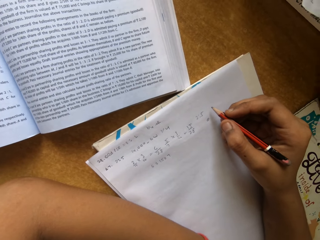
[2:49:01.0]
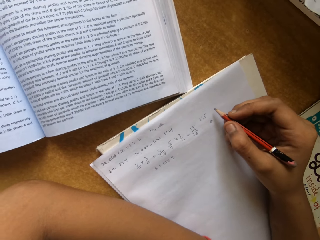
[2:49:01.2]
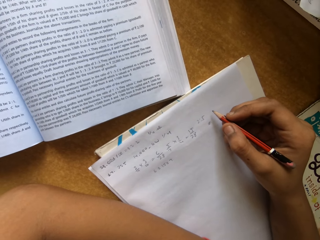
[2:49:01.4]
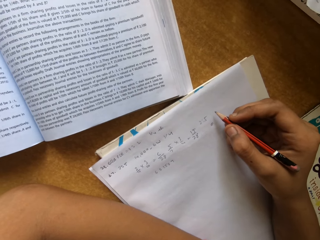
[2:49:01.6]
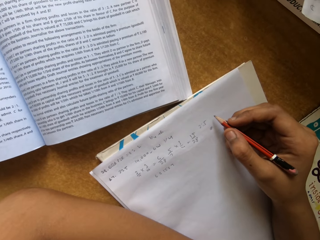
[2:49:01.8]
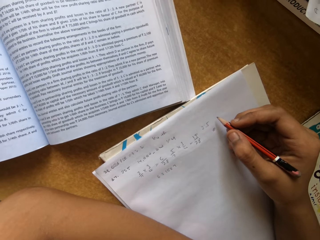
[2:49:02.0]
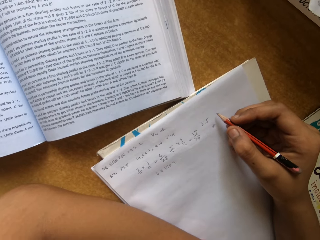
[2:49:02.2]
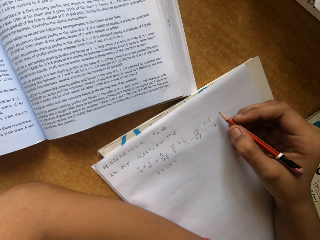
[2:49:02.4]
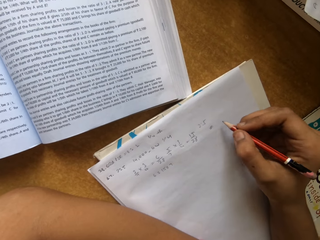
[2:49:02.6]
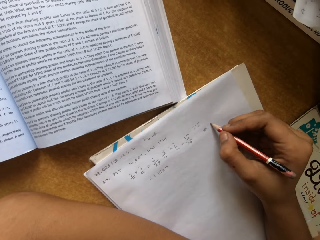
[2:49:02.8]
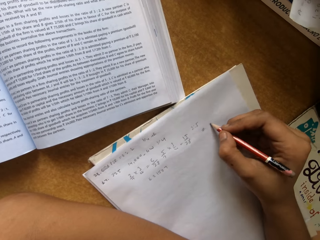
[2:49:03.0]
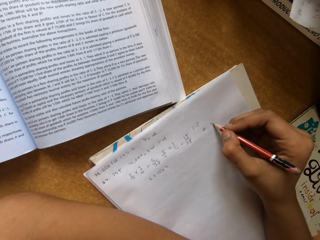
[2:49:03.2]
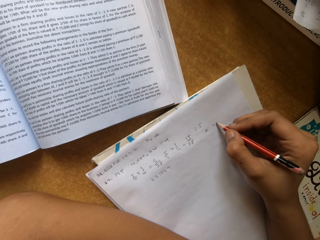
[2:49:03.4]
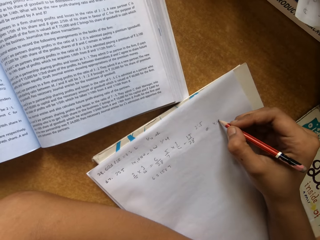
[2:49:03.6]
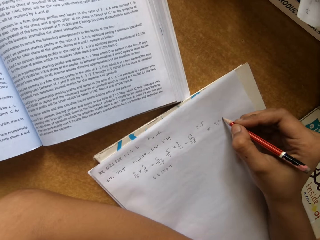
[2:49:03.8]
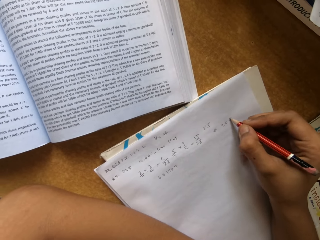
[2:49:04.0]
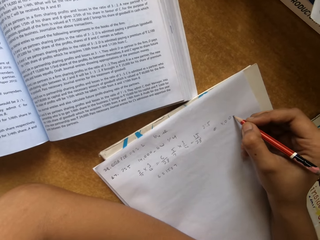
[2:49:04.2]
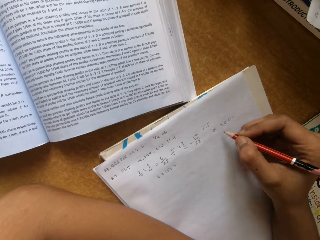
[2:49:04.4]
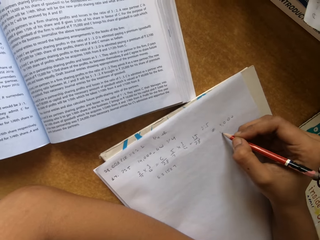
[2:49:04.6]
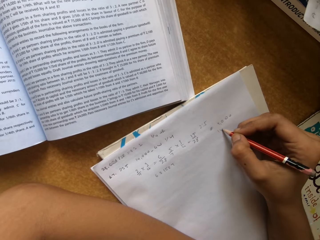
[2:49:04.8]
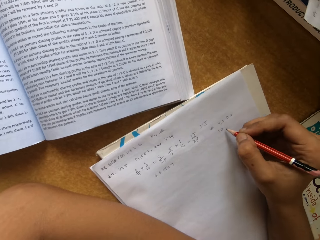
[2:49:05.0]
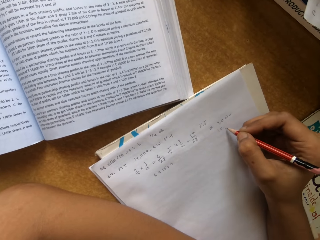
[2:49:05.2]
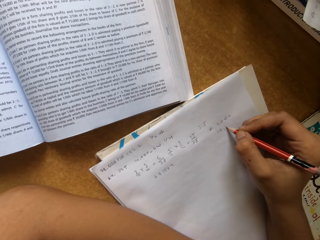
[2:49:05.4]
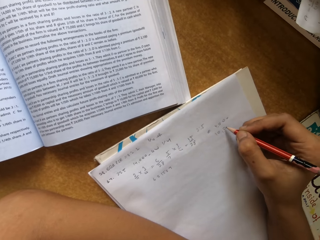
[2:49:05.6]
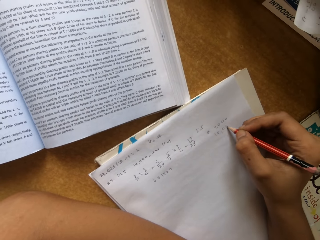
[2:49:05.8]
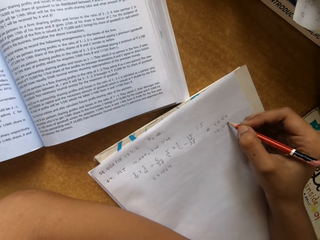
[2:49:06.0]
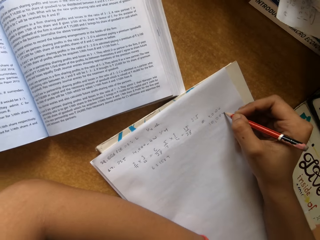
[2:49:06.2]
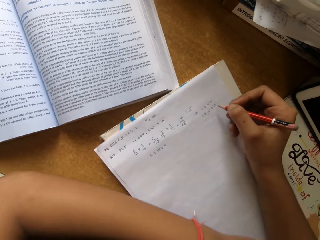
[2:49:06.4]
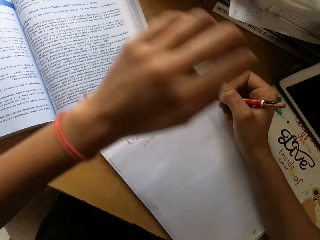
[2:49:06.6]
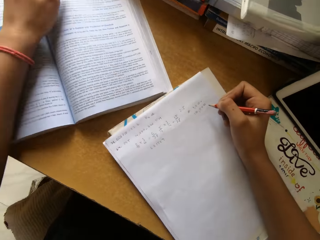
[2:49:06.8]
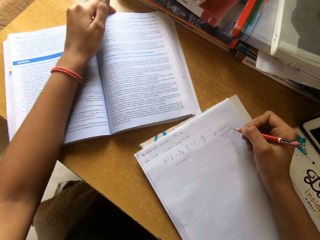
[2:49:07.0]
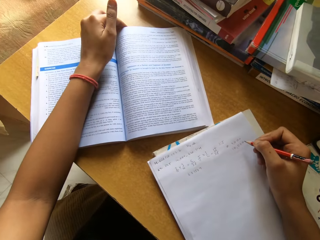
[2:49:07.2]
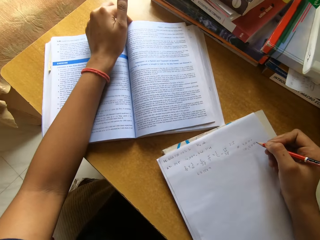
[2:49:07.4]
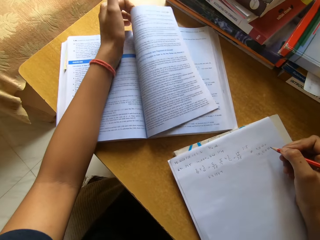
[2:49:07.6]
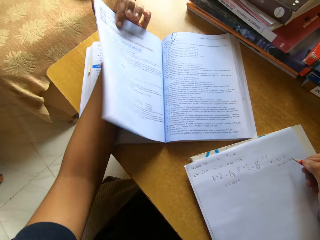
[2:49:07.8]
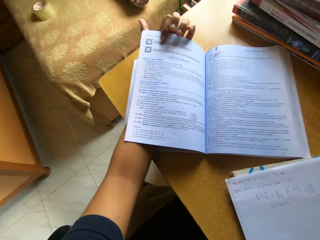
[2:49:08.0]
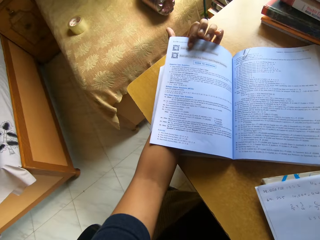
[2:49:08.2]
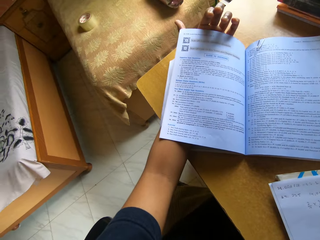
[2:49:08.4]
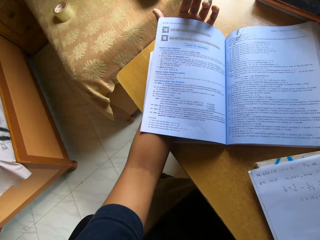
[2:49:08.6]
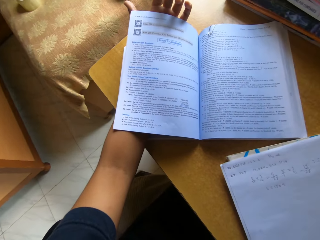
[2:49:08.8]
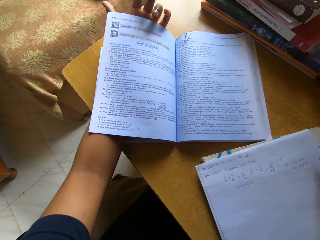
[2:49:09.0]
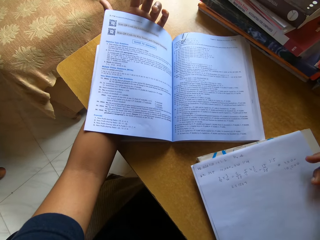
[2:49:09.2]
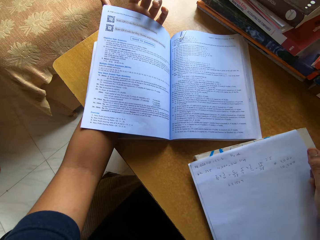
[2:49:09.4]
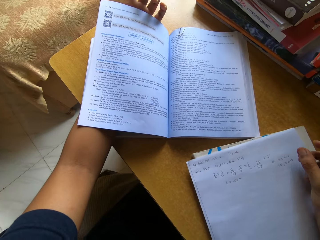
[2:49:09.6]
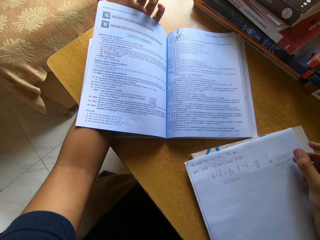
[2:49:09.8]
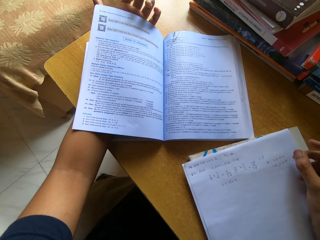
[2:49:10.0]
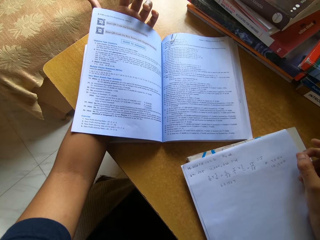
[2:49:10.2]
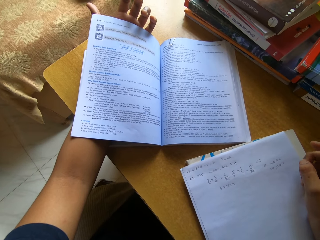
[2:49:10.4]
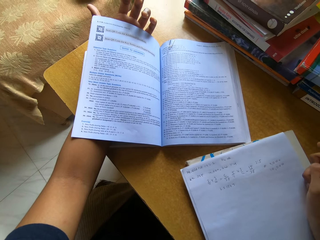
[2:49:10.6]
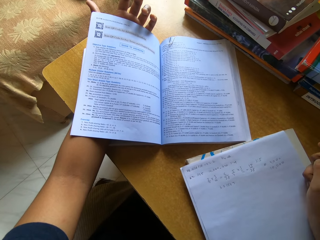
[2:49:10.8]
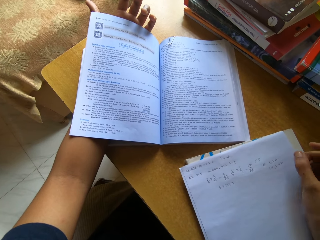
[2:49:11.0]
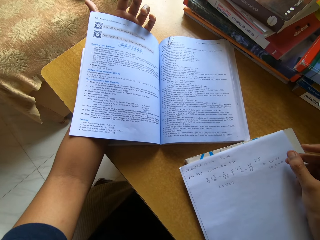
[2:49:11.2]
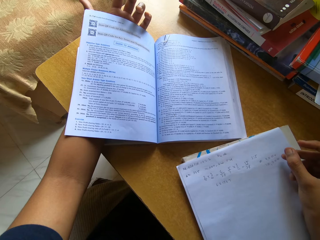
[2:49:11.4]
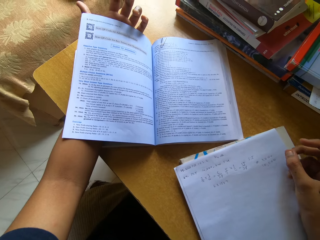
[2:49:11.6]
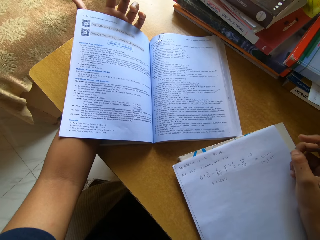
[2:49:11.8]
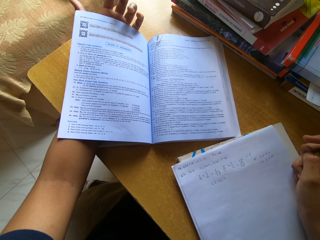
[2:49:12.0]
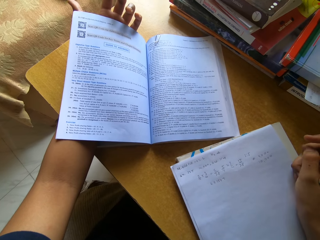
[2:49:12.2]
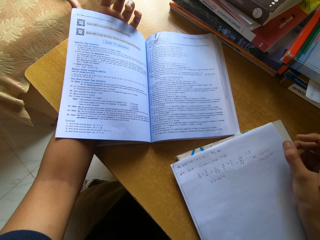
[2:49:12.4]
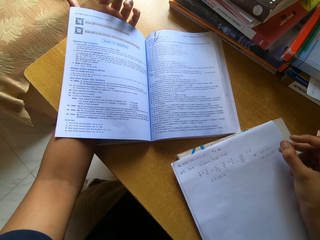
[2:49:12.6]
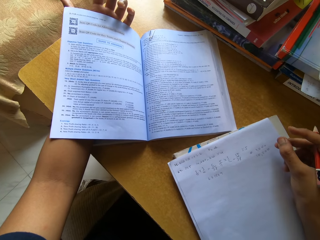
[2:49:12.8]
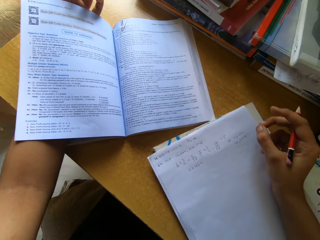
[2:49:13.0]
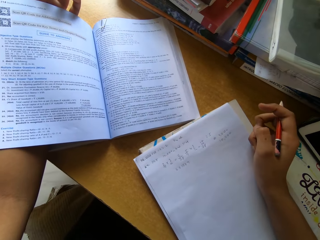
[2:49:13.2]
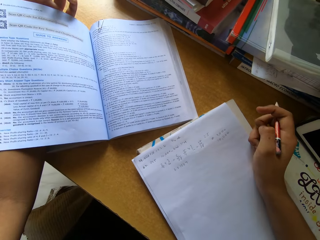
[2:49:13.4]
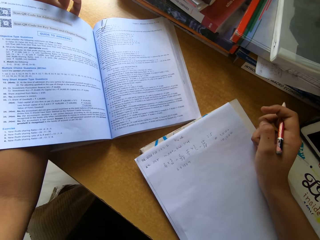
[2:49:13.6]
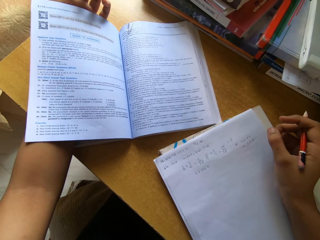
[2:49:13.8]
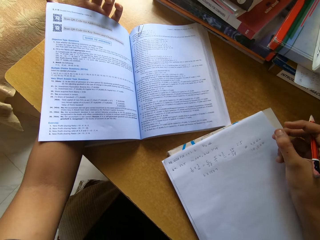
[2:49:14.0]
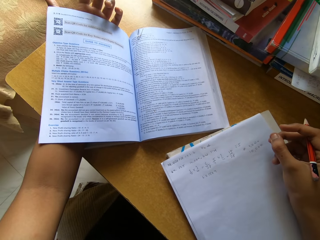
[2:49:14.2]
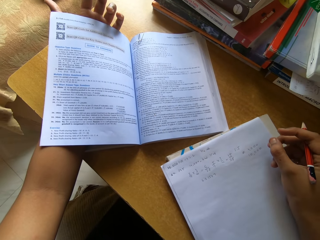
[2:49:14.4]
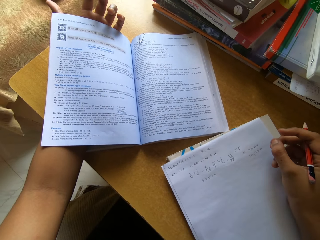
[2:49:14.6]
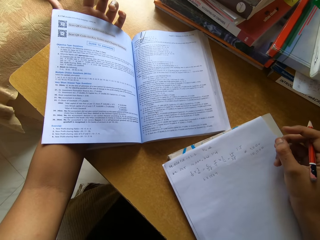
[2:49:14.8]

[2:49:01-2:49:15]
The camera wearer reads from the textbook. They write on a paper with a pencil. They flip the textbook page. They read the textbook.

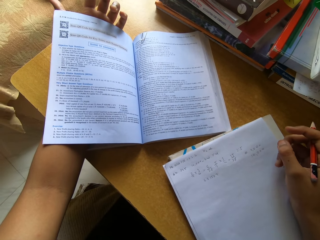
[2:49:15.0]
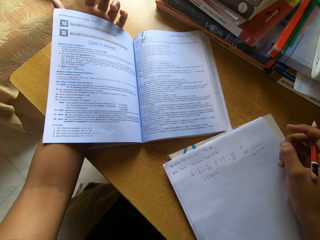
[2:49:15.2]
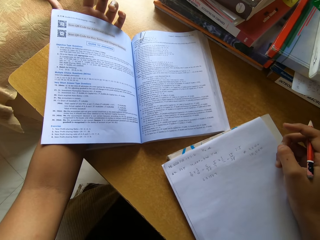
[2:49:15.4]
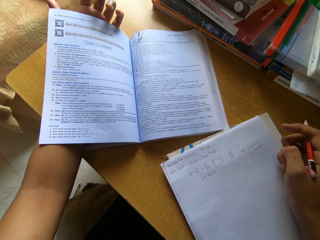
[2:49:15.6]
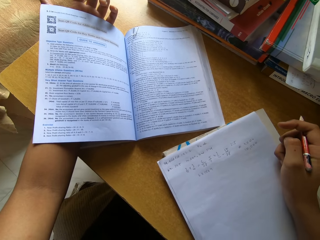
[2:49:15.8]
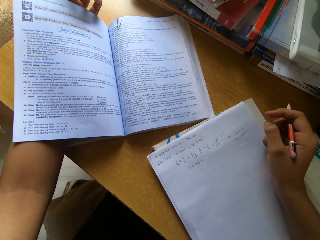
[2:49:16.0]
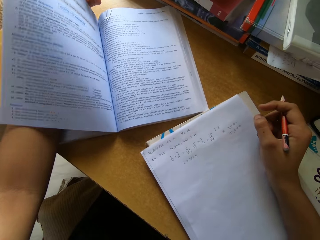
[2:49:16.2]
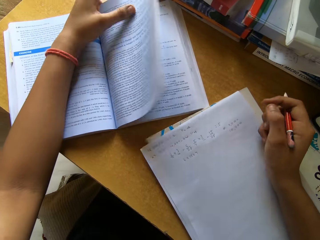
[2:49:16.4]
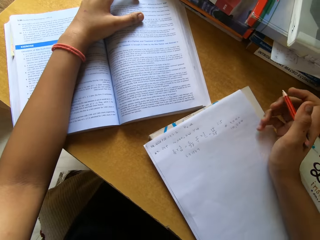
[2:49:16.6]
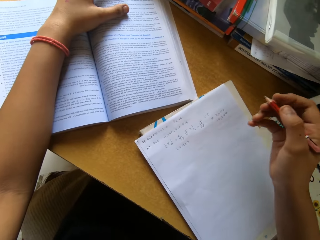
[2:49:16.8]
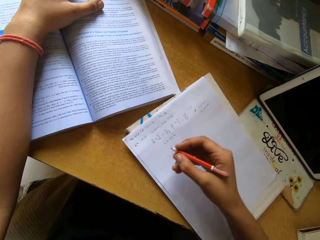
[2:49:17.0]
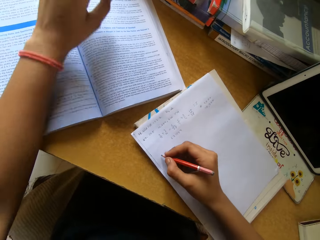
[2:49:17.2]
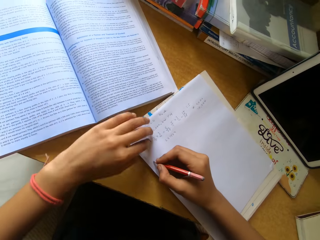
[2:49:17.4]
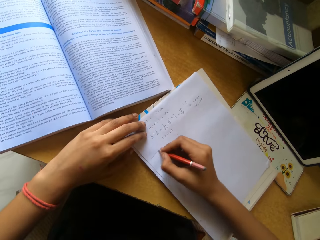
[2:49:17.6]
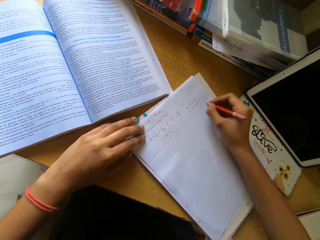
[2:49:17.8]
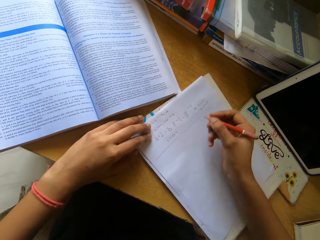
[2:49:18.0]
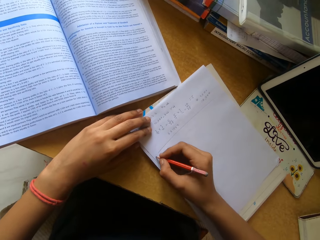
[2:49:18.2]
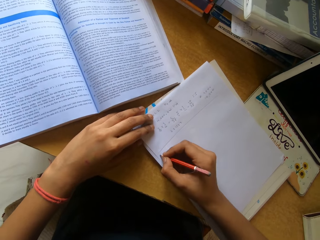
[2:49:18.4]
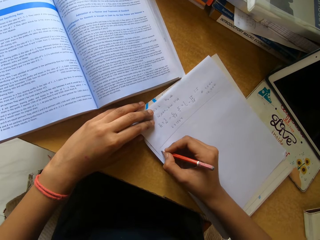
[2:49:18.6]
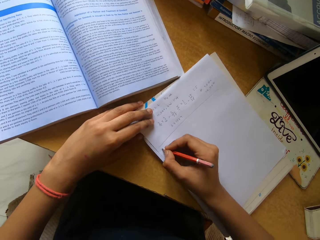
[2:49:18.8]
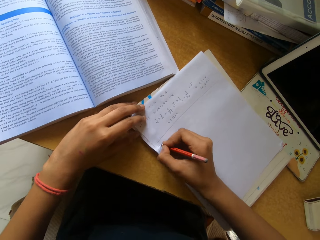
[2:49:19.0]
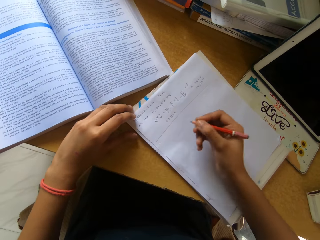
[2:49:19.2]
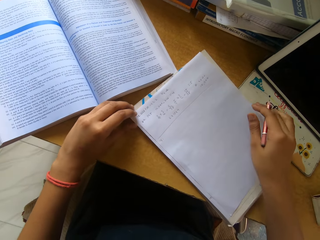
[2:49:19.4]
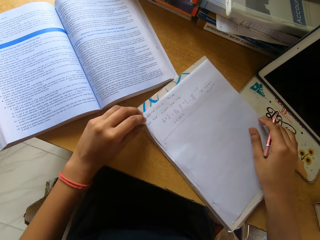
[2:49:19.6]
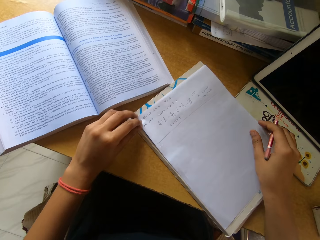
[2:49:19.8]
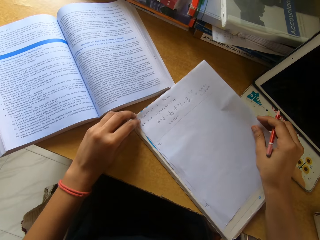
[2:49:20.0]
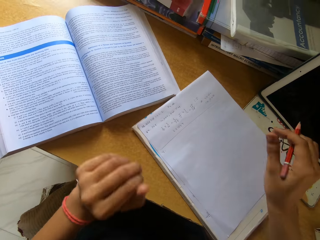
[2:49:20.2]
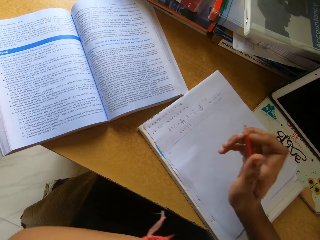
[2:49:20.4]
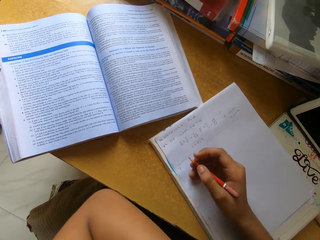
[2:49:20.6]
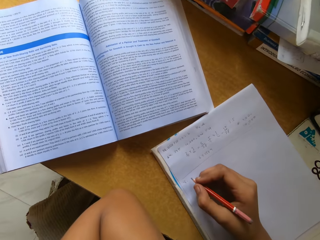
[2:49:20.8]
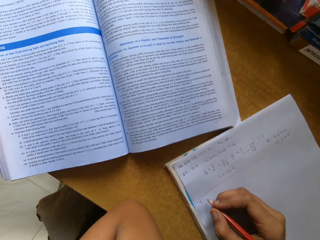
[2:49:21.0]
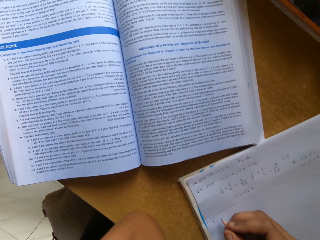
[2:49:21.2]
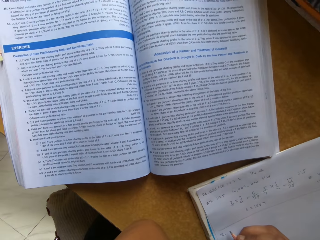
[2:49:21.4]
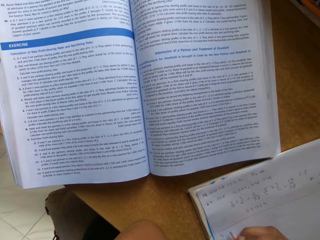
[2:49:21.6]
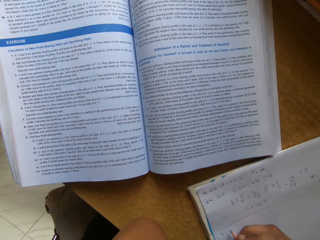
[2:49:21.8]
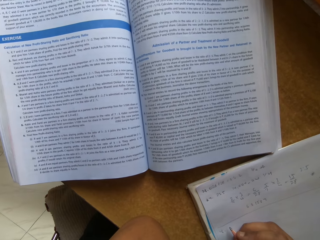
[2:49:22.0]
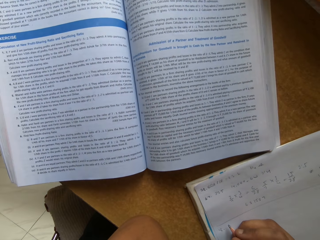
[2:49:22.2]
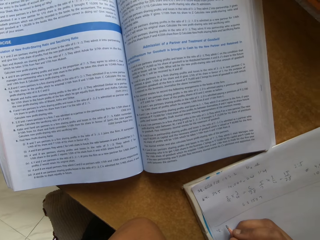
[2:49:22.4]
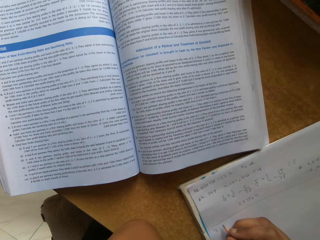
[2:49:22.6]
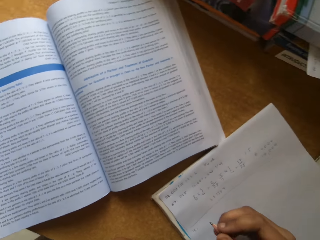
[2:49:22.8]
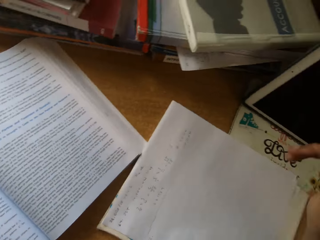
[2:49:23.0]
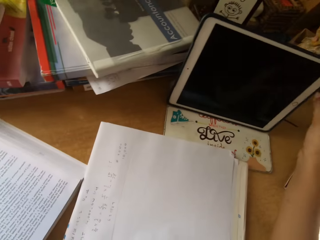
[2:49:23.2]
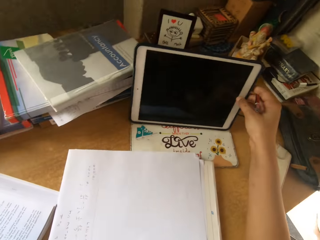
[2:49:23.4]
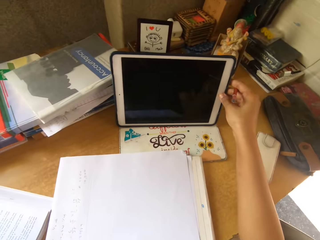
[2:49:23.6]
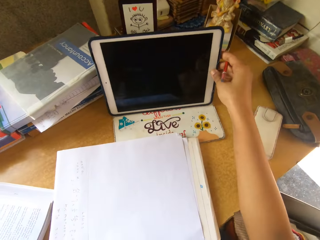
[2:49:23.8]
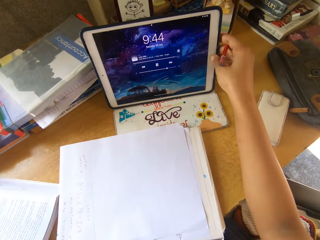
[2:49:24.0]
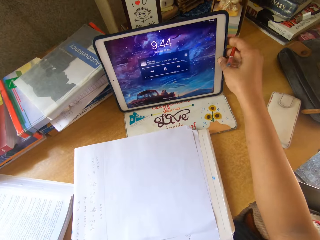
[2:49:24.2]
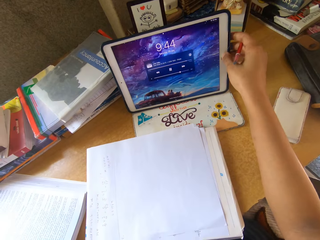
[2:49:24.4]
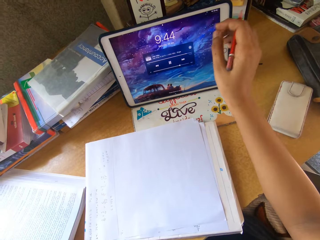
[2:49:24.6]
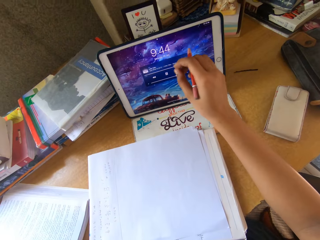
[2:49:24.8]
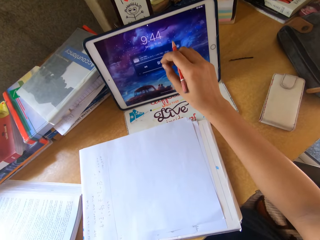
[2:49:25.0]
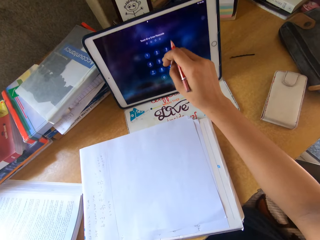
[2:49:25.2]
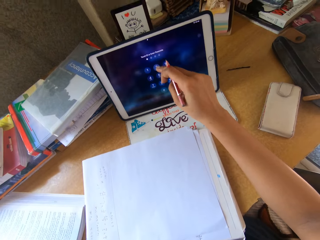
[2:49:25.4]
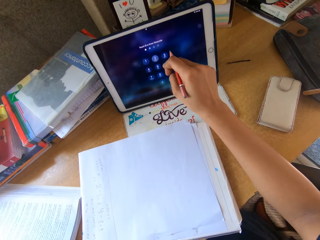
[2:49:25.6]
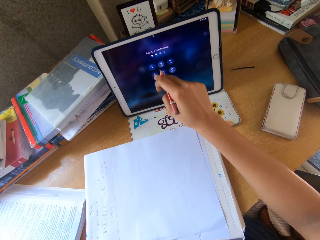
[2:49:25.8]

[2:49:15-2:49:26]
The camera wearer draws a line on a book with a pencil. They write on a paper with the pencil. They read the textbook. They put on the tablet. They press the tablet. They use the tablet.
